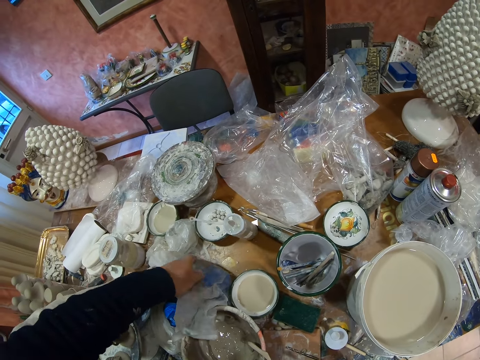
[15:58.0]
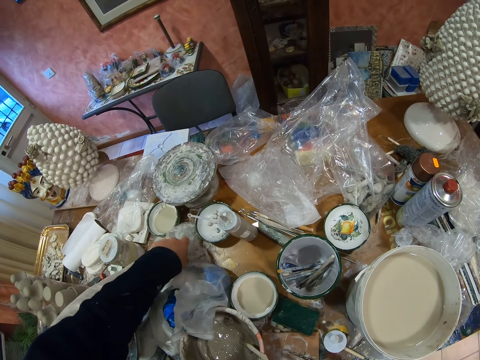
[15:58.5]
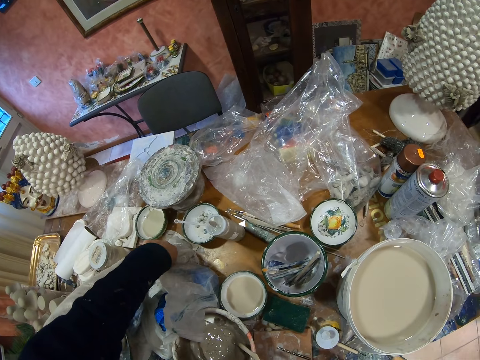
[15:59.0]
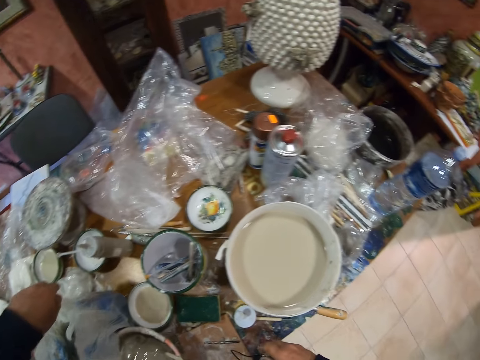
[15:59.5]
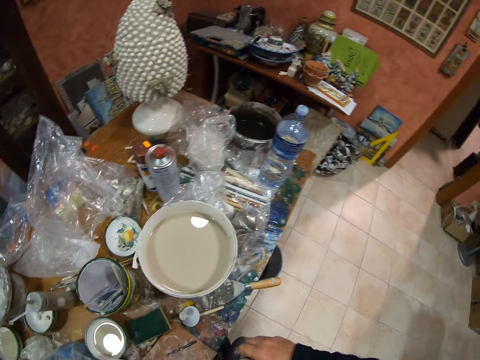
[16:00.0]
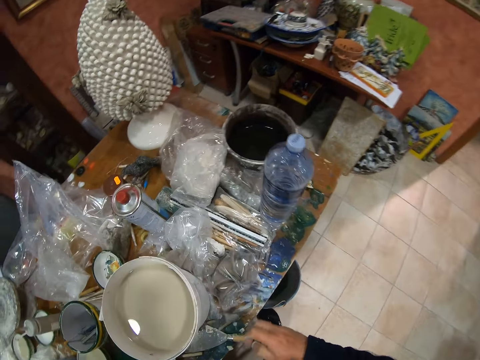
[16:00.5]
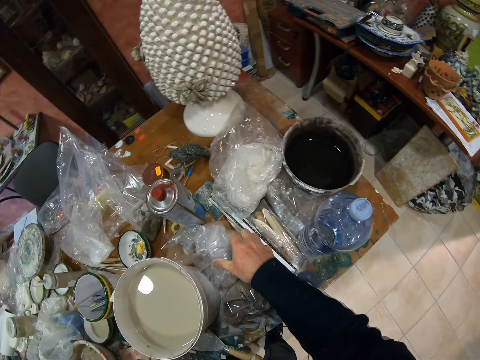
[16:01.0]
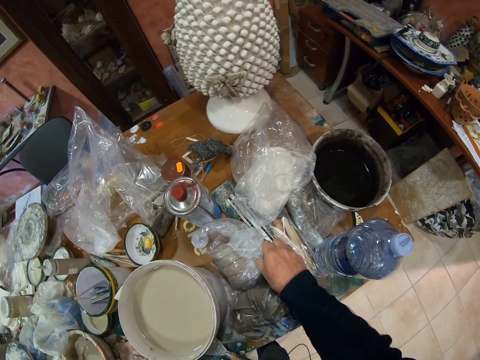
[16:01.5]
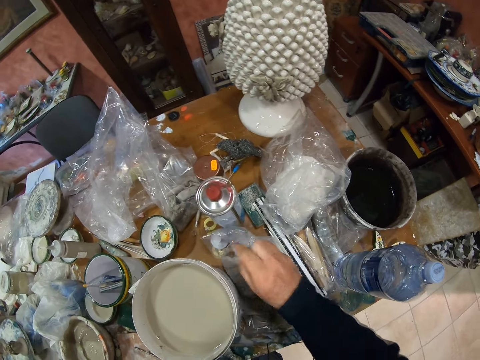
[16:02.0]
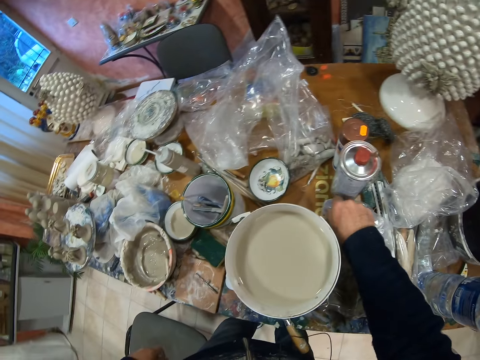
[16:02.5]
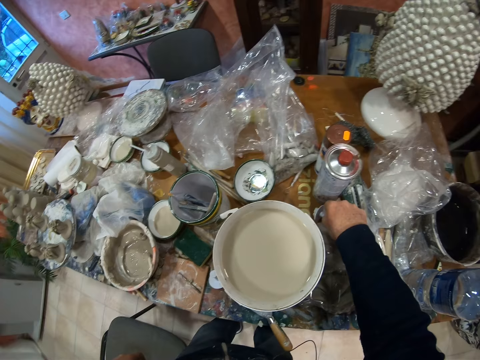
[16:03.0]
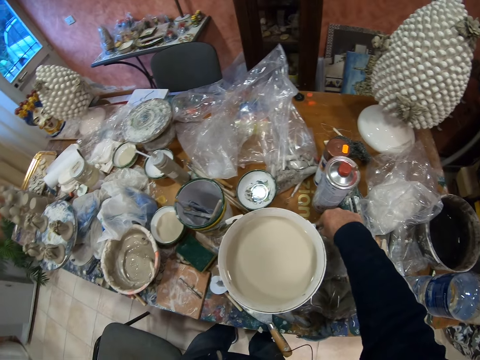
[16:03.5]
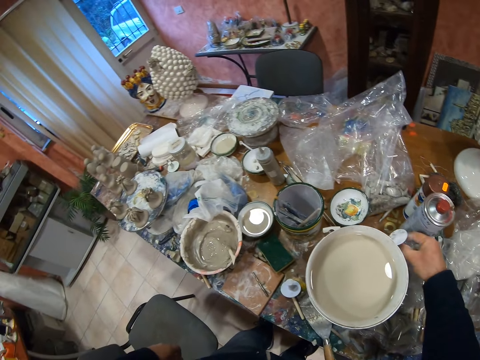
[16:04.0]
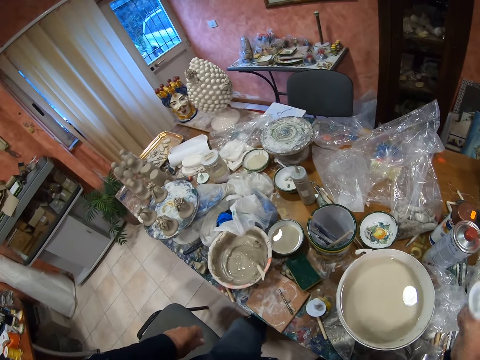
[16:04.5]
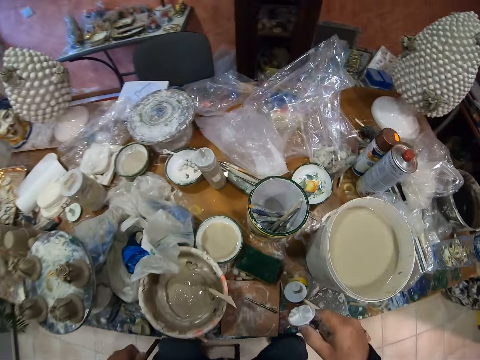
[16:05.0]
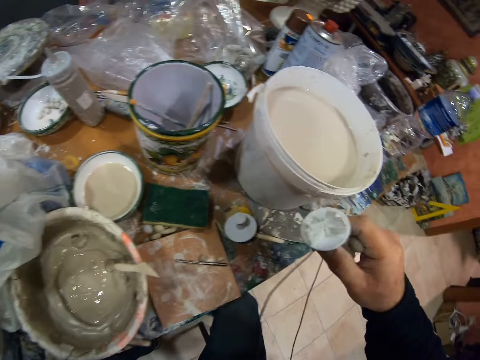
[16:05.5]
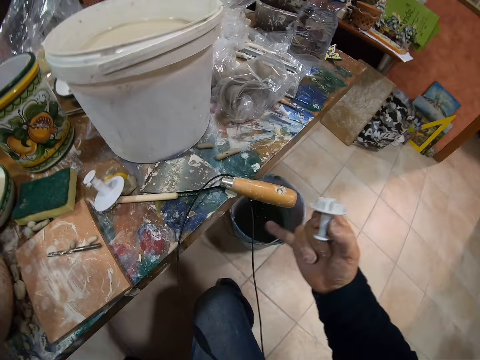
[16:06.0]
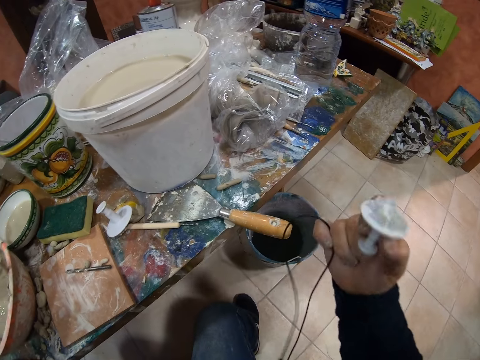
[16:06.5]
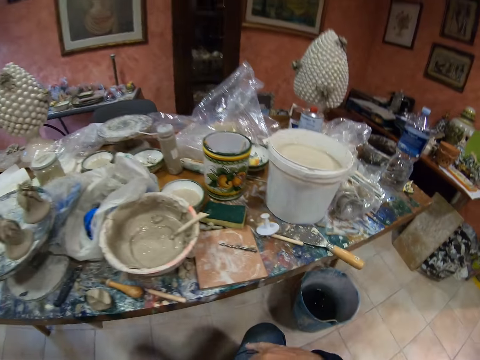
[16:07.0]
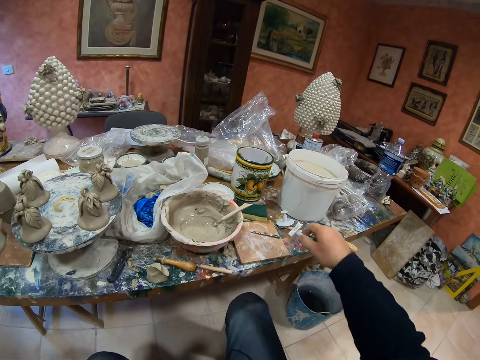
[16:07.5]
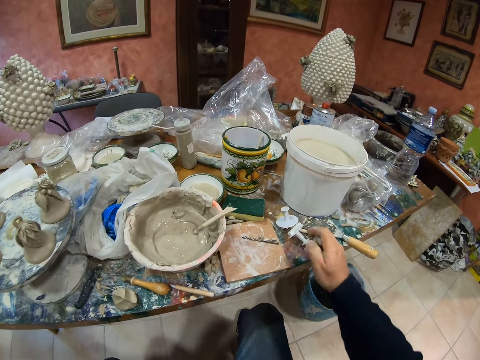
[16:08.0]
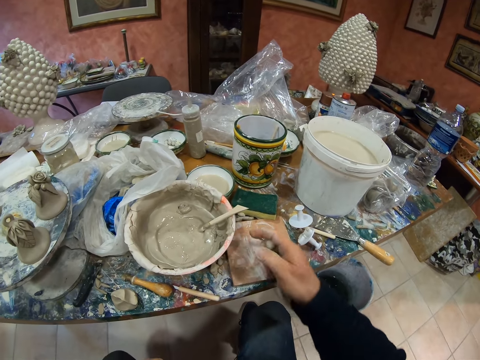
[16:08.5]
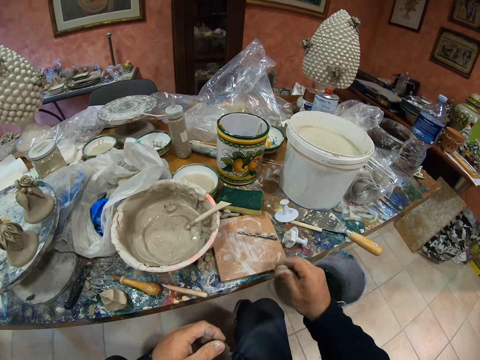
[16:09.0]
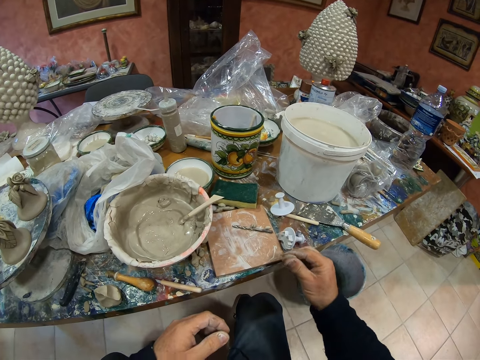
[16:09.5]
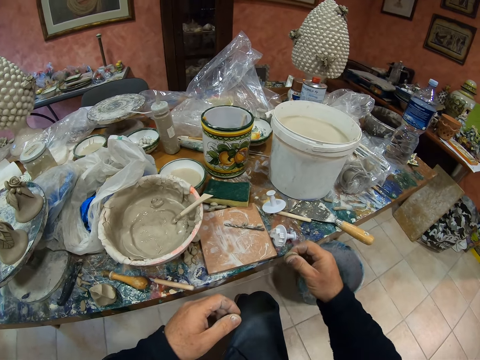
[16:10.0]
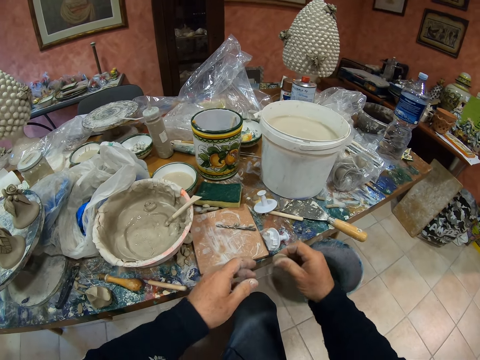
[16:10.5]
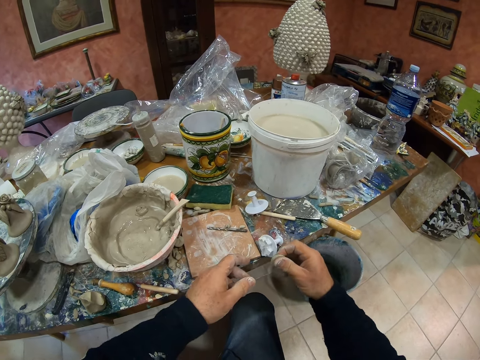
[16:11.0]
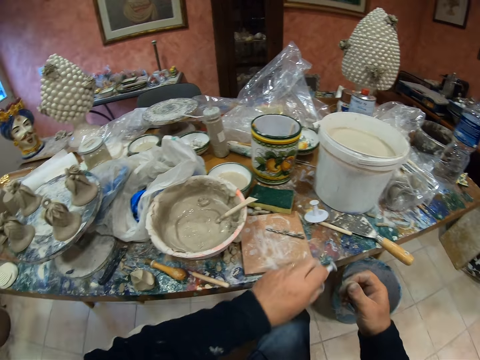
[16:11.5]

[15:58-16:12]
The camera wearer picks up something. They drop something.

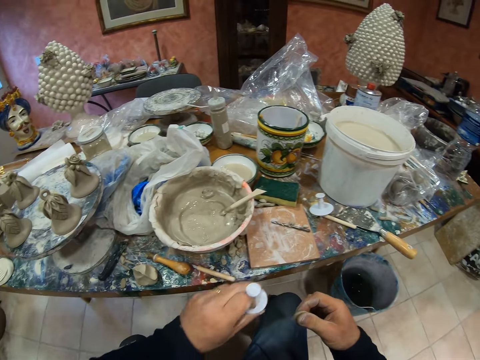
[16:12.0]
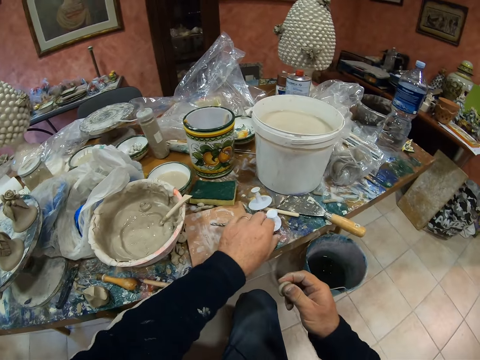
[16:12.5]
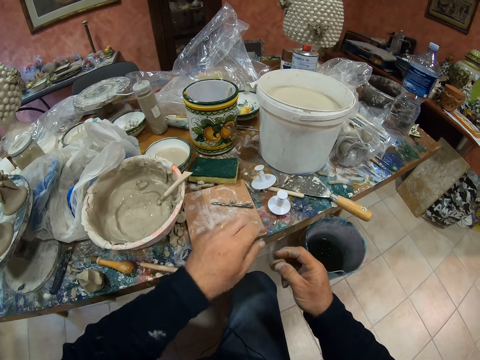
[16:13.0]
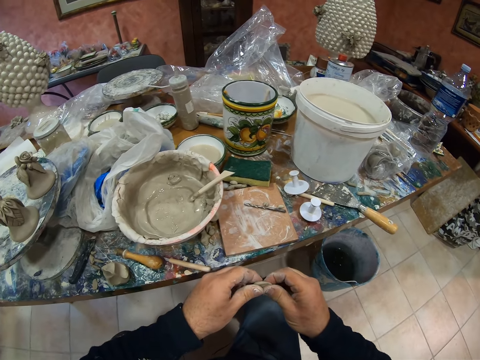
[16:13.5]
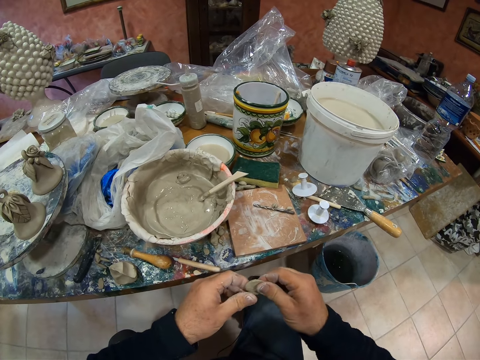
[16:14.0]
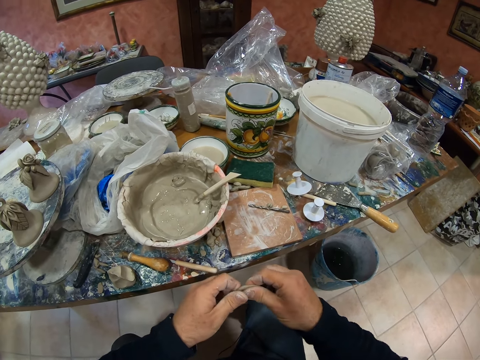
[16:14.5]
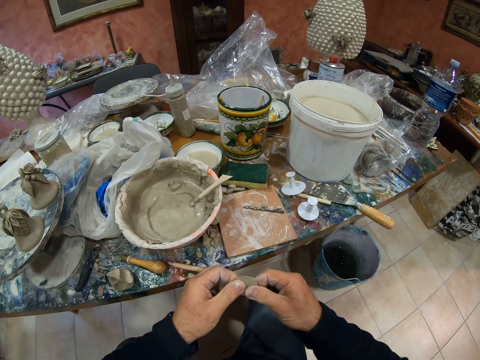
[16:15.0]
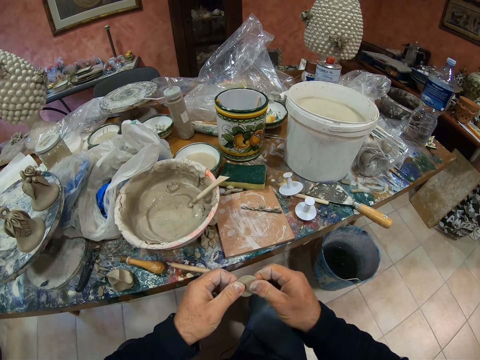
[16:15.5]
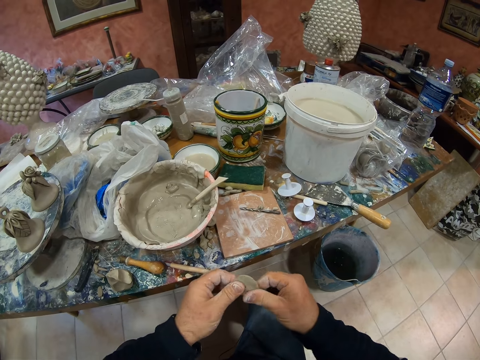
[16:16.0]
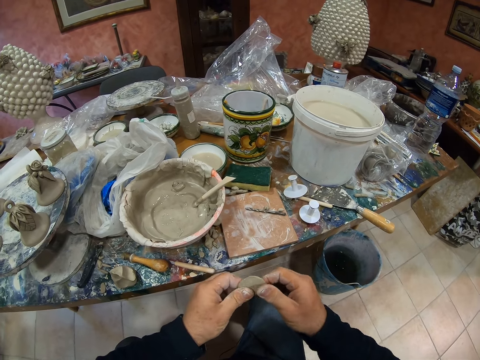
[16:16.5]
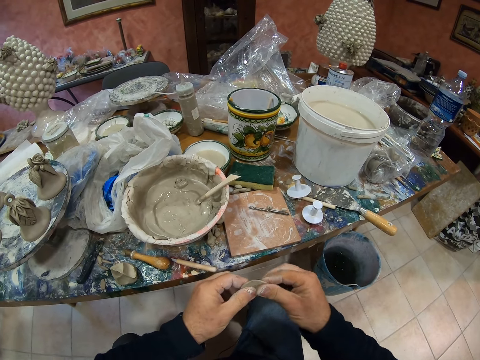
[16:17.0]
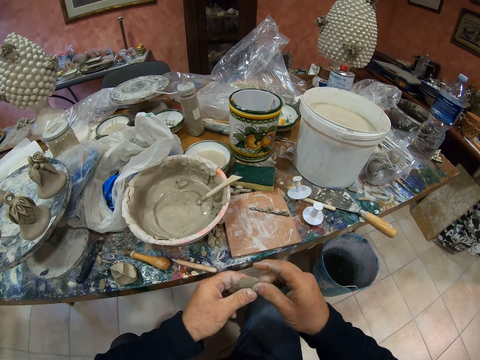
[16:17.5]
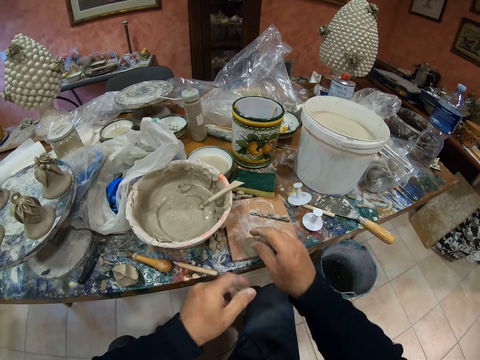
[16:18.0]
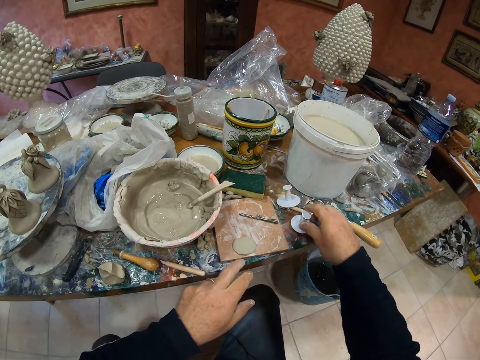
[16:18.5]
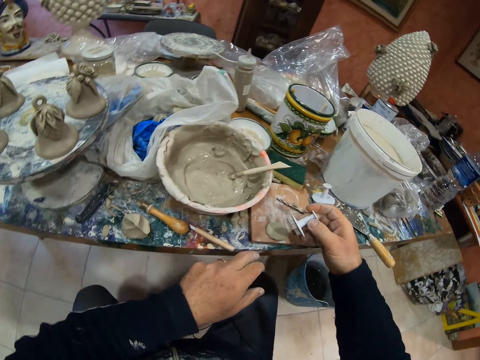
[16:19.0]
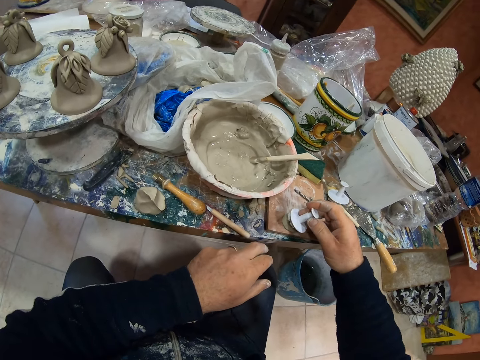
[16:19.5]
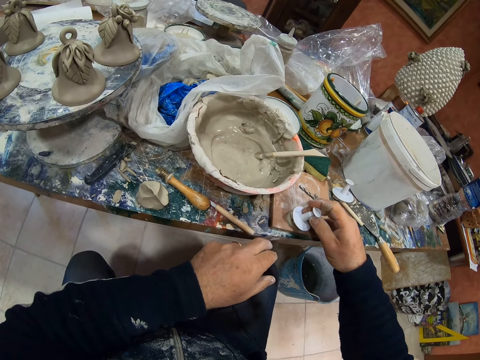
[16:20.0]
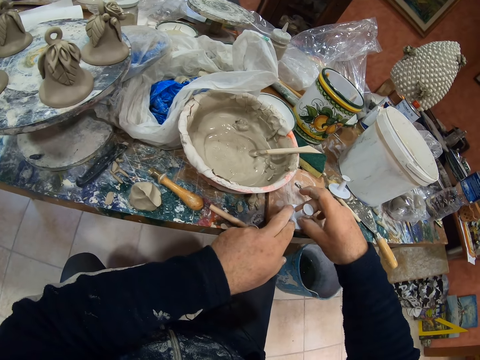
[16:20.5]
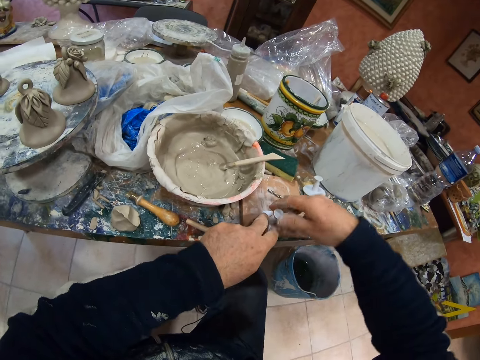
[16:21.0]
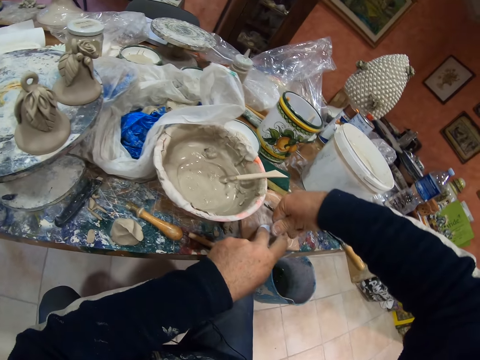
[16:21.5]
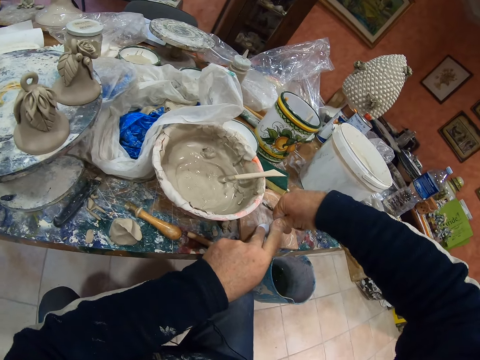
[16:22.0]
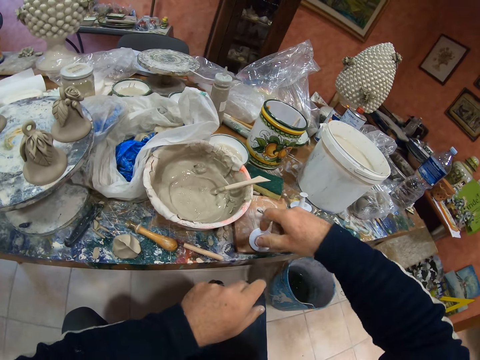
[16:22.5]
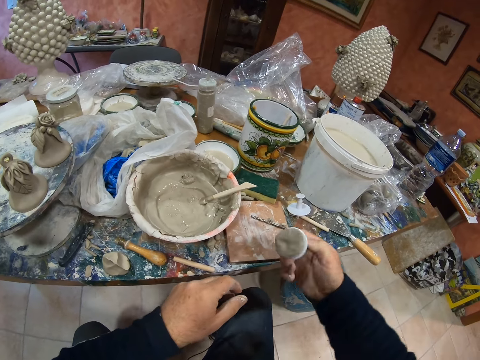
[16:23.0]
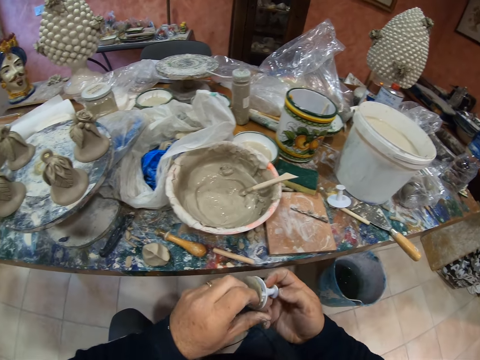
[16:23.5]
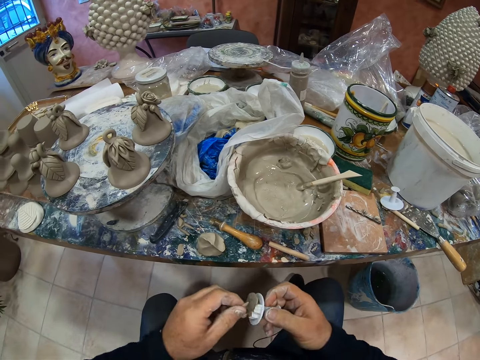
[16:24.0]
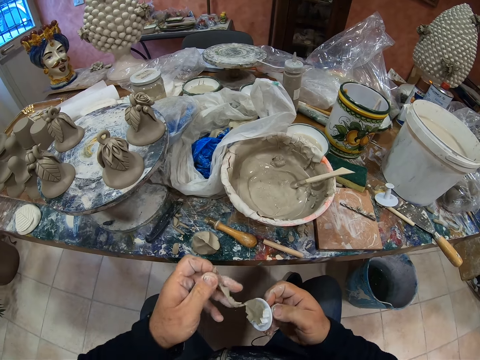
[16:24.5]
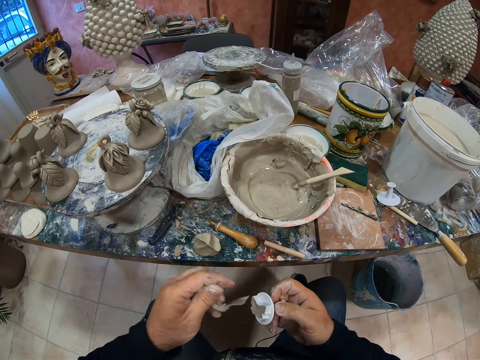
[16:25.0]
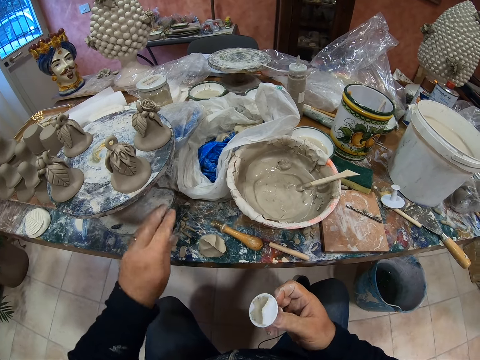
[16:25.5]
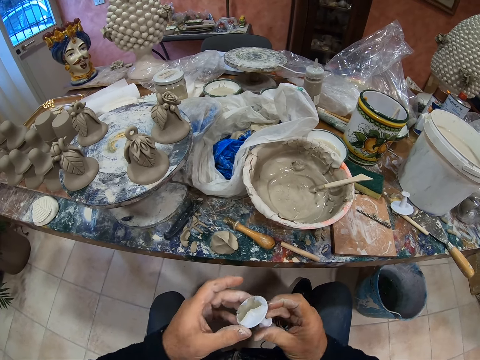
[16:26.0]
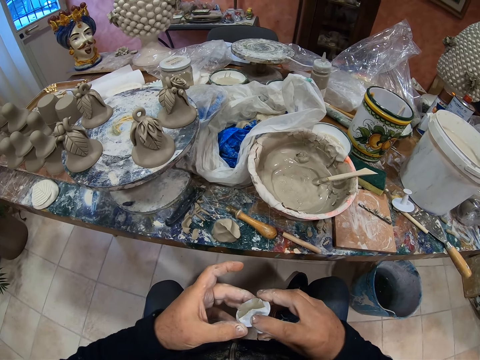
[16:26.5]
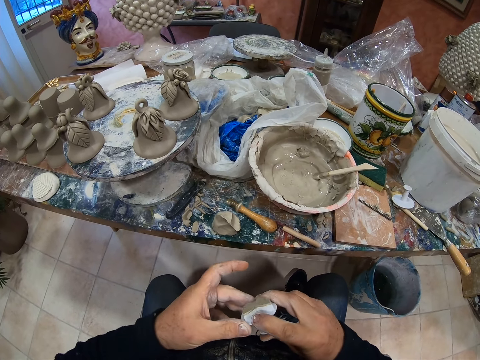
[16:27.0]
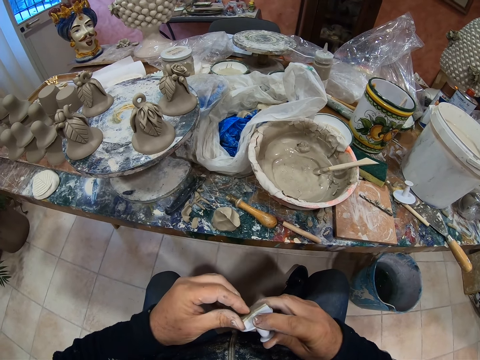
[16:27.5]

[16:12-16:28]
The camera wearer molds the paste with his hands. He presses the paste with something.
